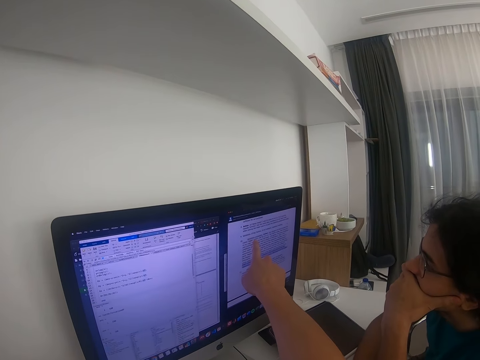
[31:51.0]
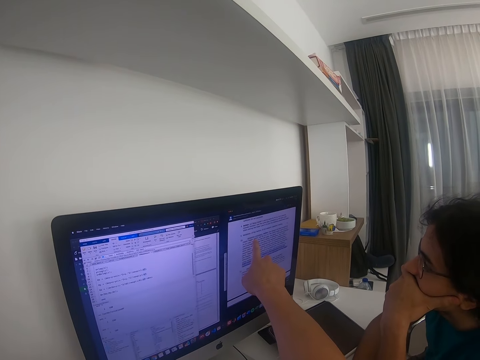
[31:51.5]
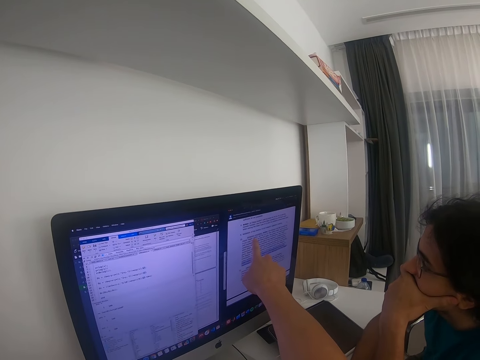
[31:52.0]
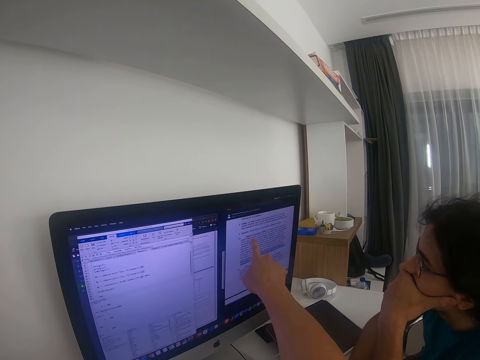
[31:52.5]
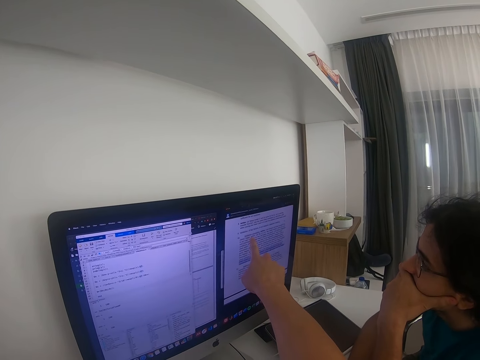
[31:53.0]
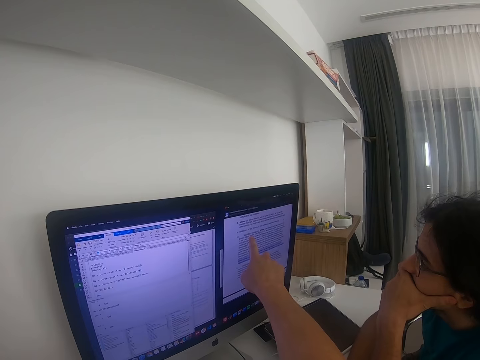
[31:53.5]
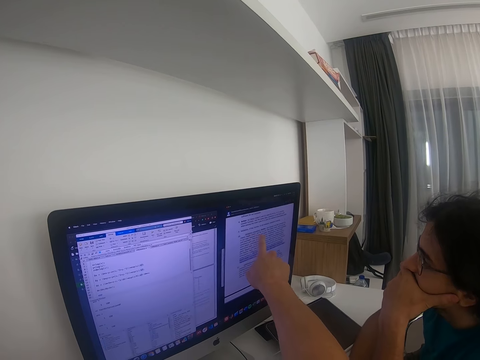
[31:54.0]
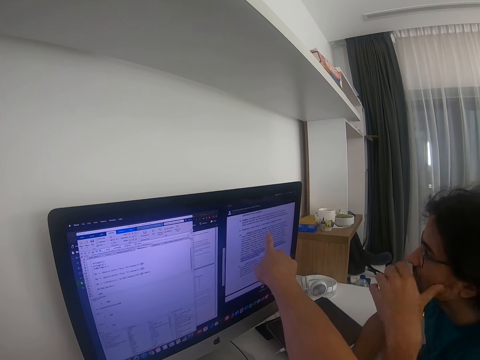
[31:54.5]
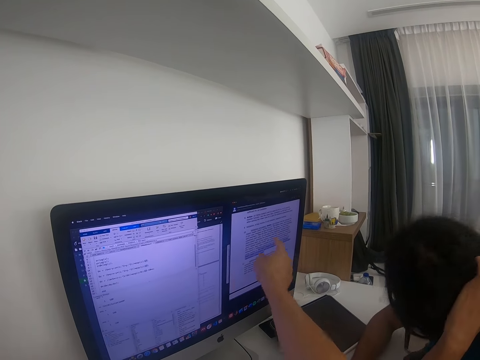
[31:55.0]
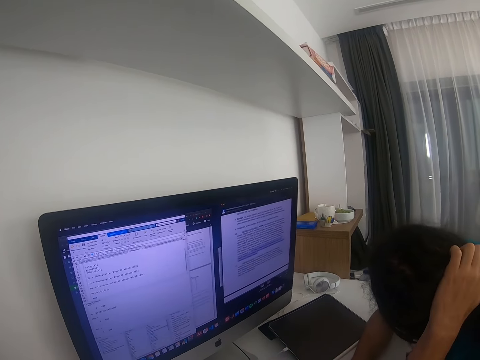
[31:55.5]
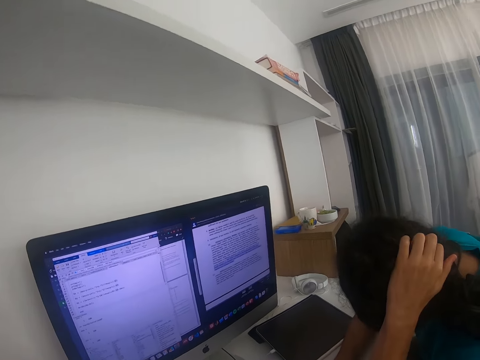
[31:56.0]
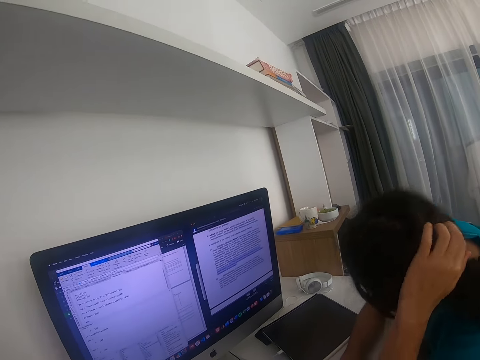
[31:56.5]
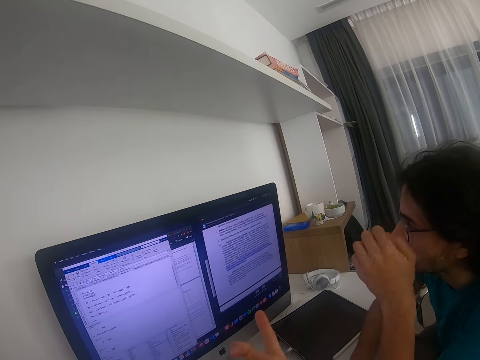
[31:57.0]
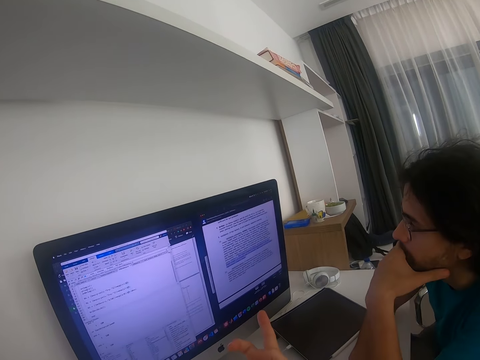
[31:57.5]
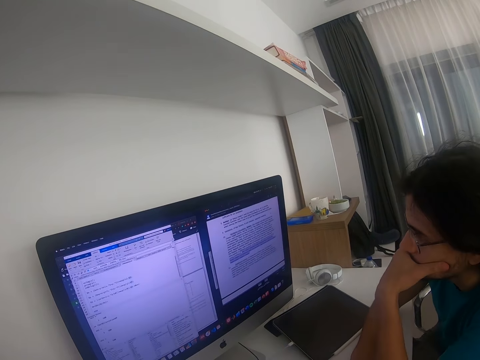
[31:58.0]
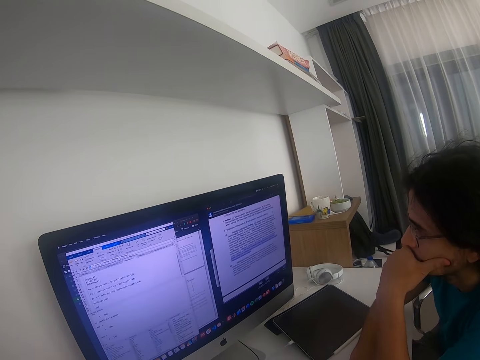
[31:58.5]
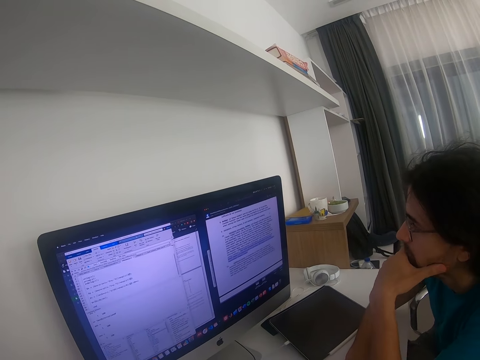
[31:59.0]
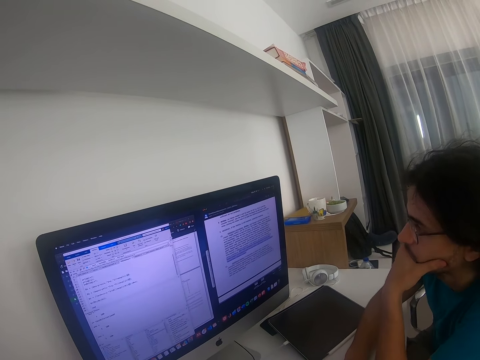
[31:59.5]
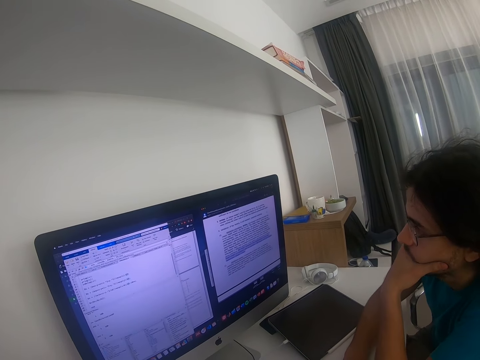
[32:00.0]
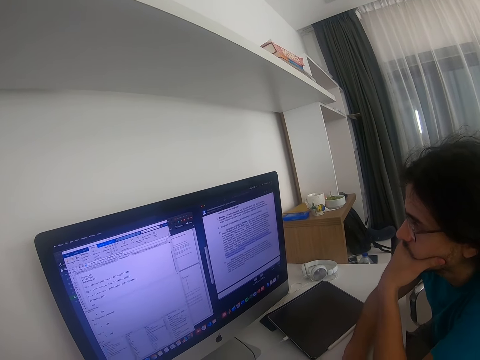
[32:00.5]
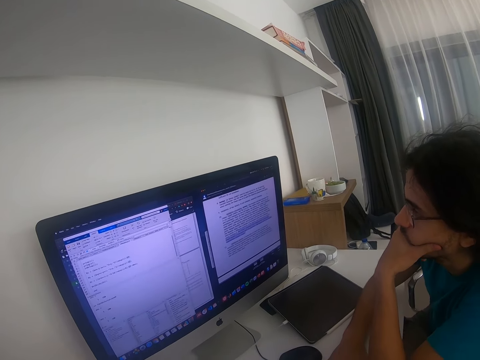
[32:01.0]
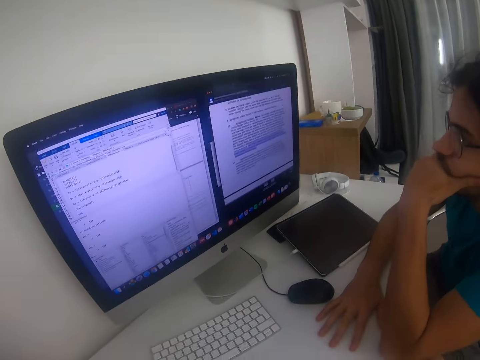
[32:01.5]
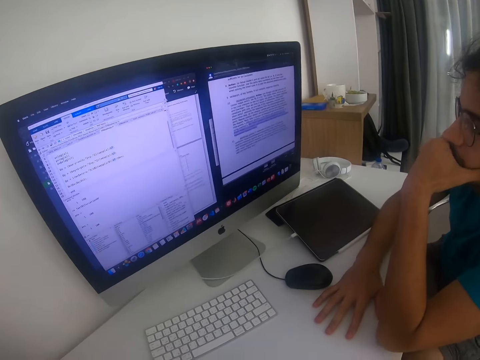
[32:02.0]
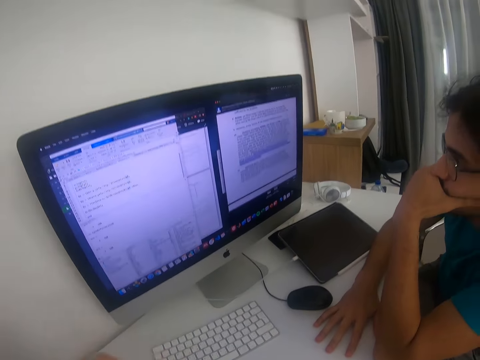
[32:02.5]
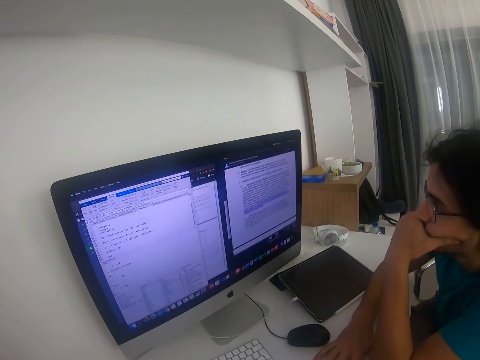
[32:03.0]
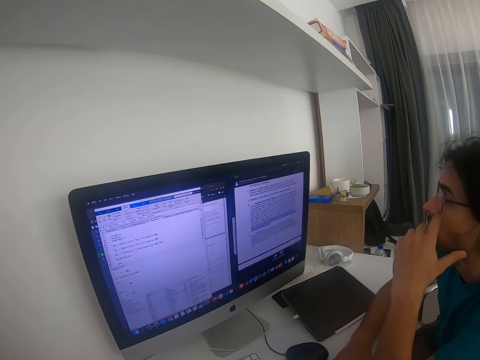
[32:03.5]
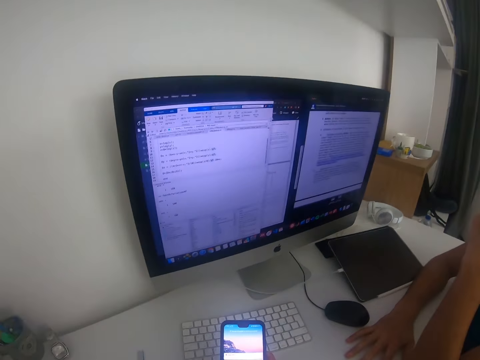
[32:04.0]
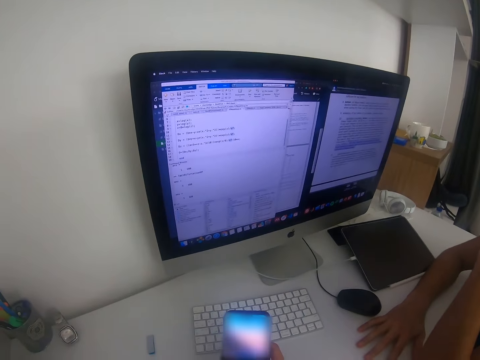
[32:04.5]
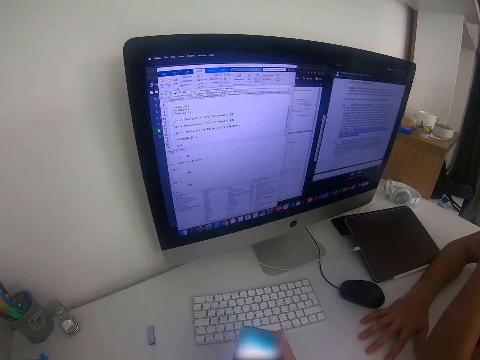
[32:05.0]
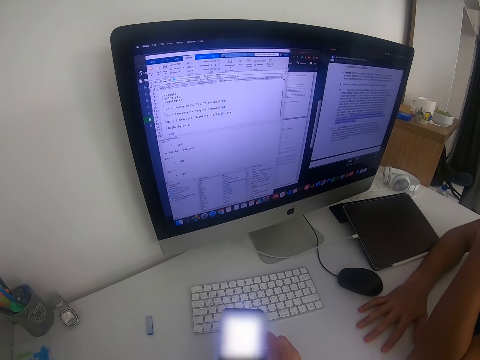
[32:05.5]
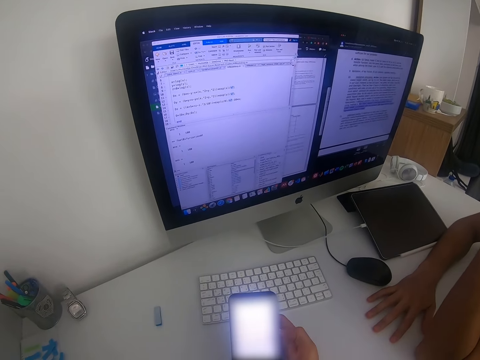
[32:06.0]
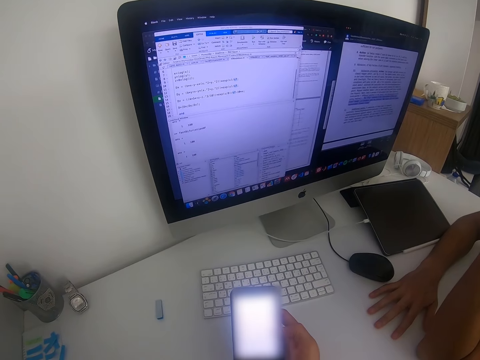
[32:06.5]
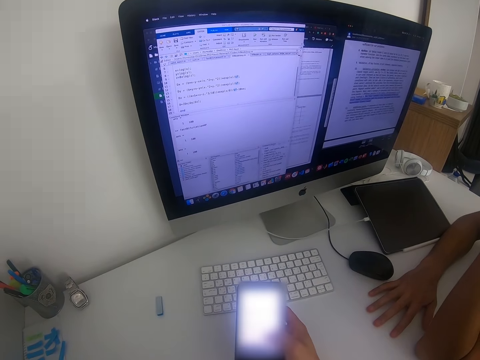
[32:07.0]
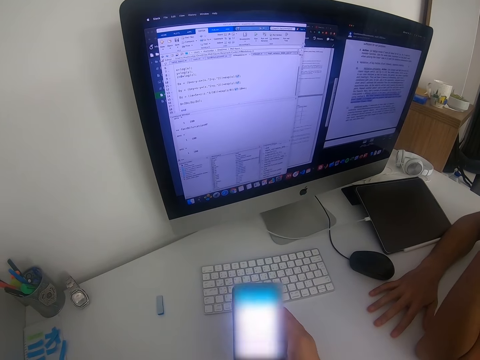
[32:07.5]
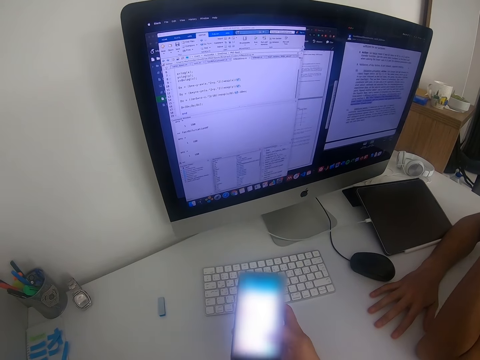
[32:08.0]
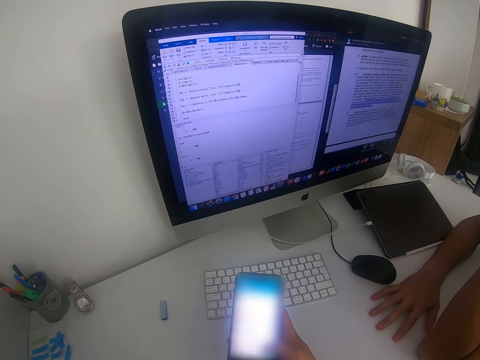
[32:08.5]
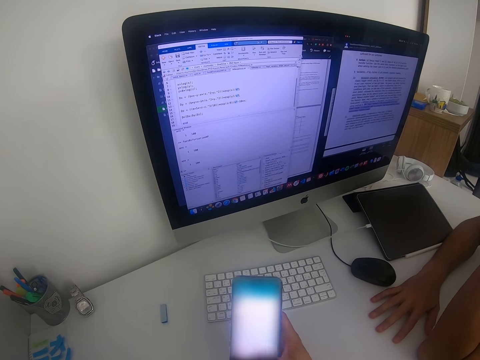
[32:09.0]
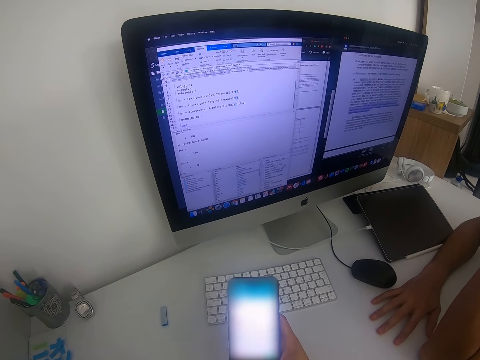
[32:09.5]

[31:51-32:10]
The camera wearer puts down his hand. He points at the desktop screen. He looks at the keyboard. He moves his hand. He checks the phone. He holds the phone and operates the phone.

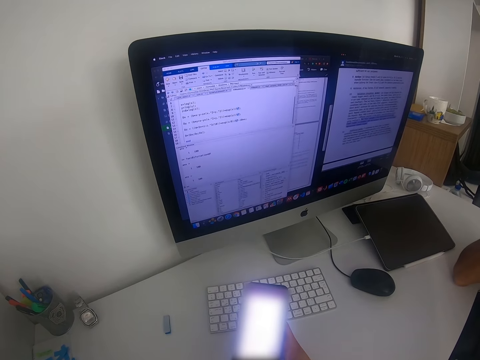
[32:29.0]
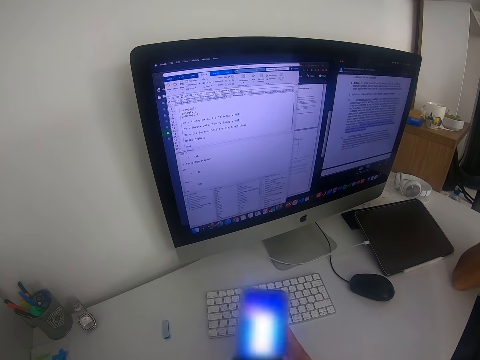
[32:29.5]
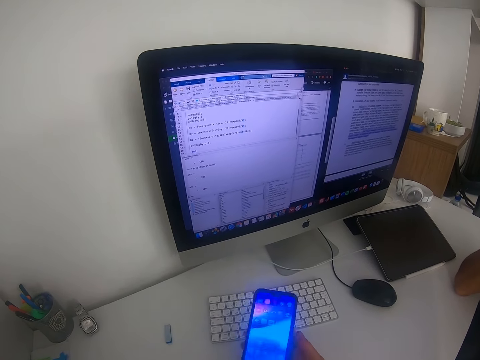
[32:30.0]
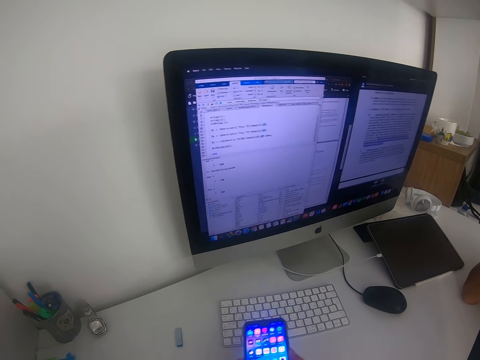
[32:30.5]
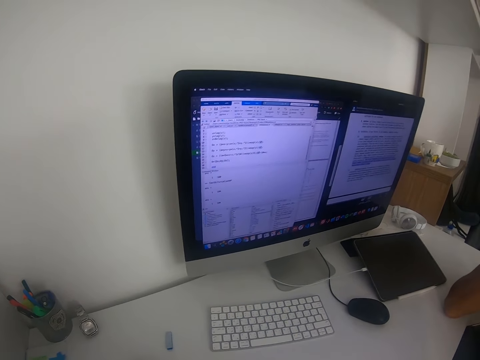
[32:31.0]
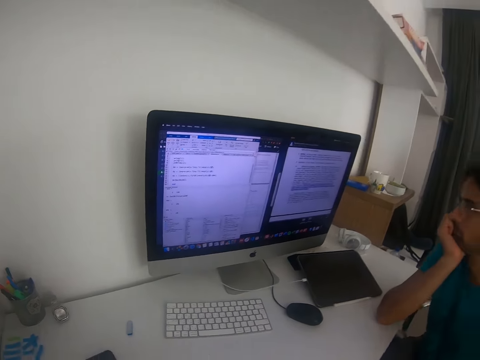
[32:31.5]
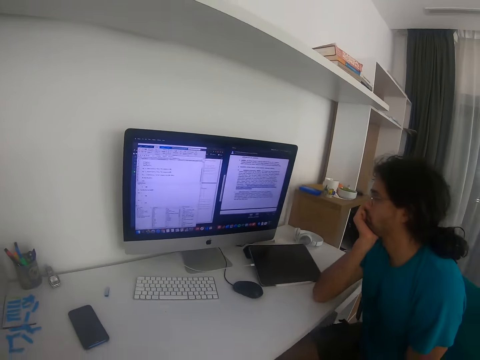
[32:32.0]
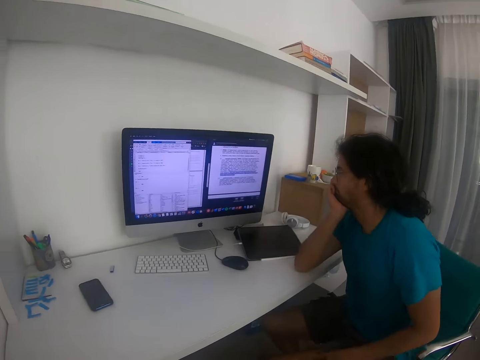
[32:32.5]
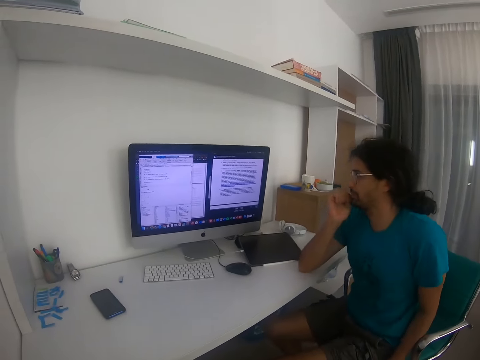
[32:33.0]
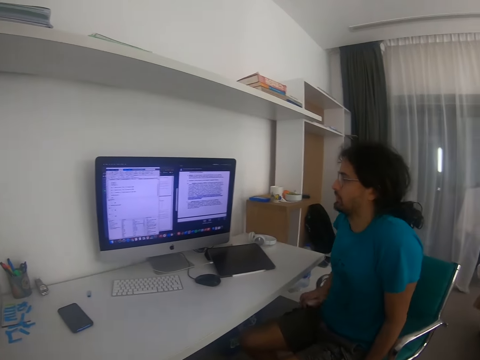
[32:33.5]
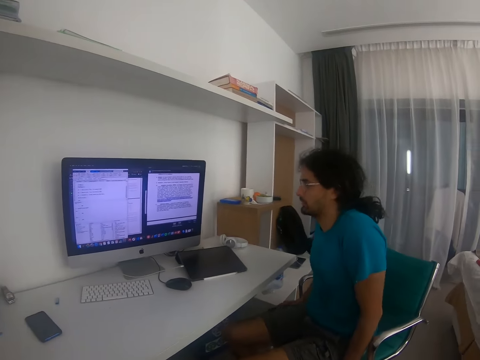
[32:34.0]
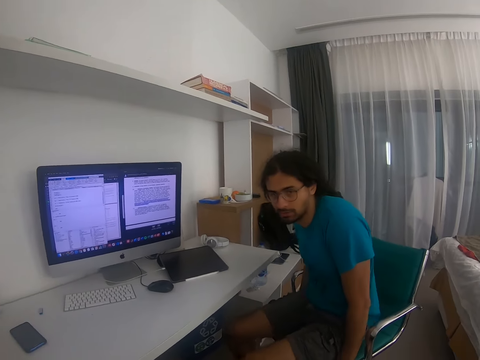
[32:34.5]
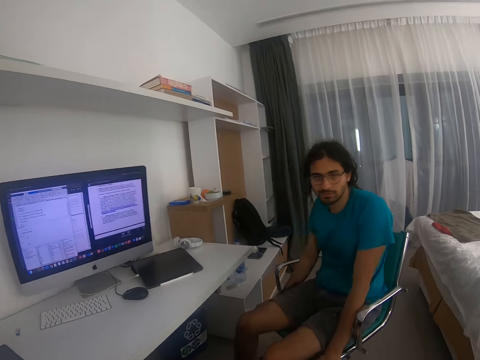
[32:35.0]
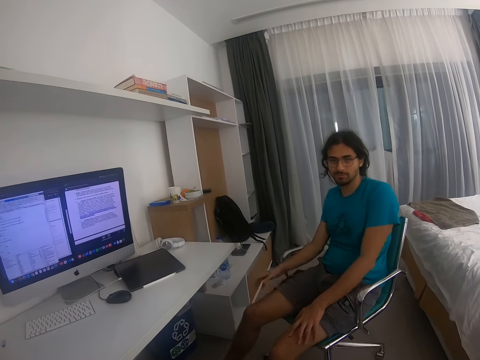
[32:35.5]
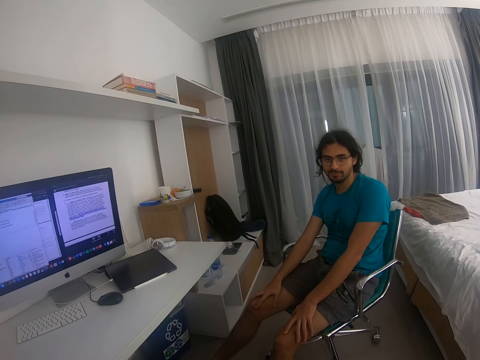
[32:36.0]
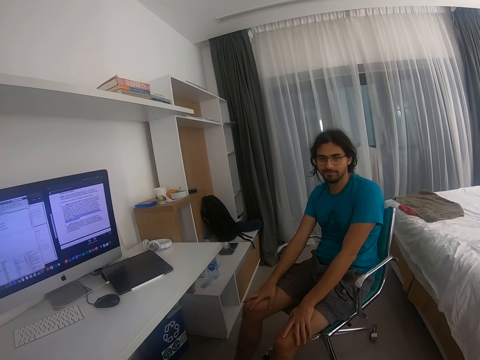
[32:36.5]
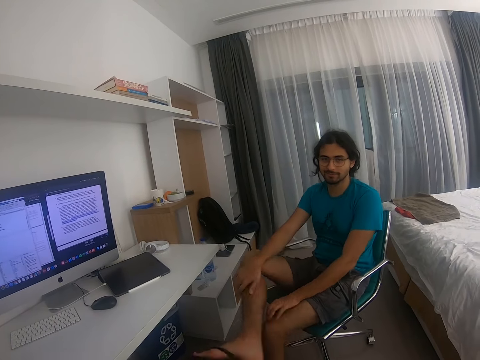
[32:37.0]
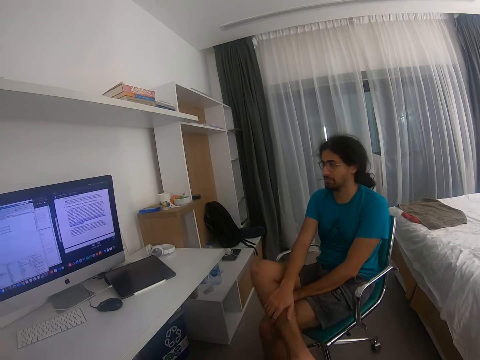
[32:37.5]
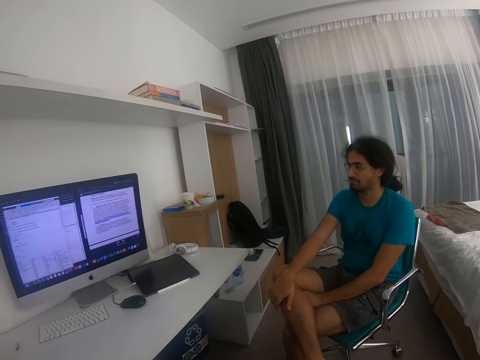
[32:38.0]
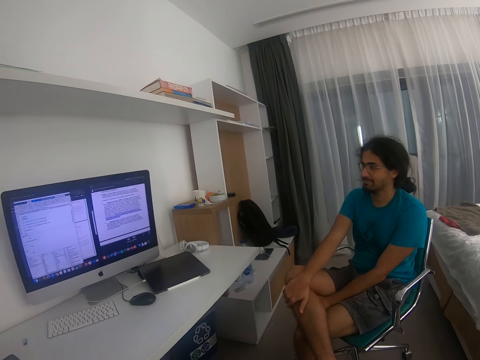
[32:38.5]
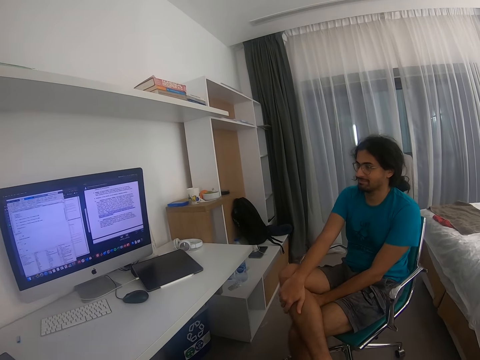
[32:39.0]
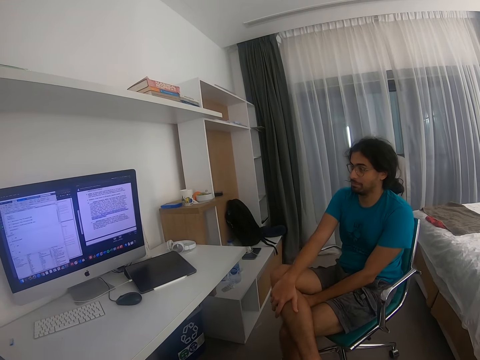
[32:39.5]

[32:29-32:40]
The camera wearer talks to a man. They put away the phone. They look at the desktop screen. The man looks at the camera wearer, moves away from the table and moves his leg.
